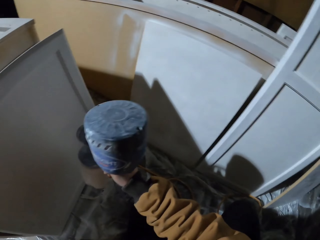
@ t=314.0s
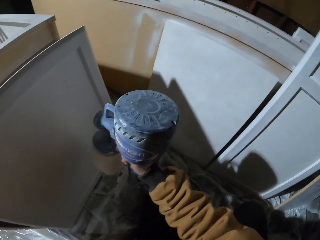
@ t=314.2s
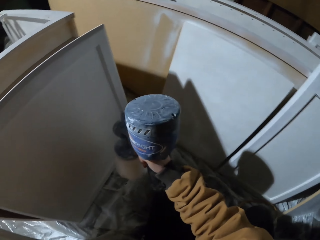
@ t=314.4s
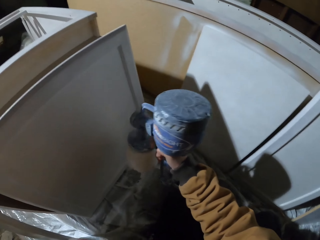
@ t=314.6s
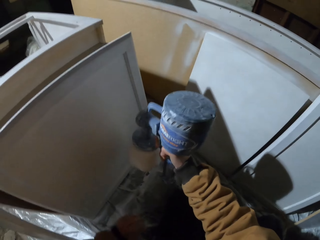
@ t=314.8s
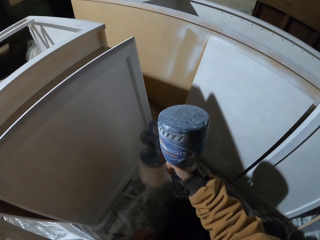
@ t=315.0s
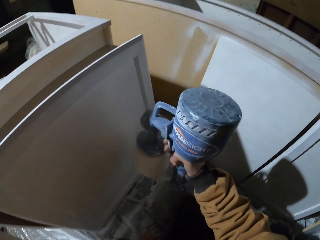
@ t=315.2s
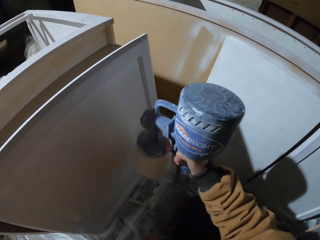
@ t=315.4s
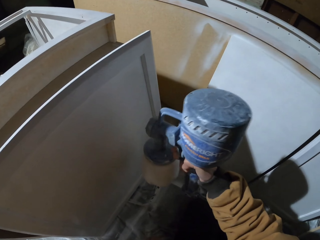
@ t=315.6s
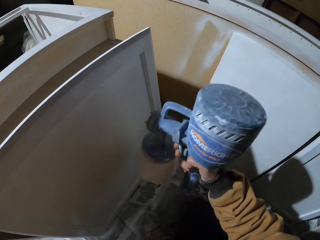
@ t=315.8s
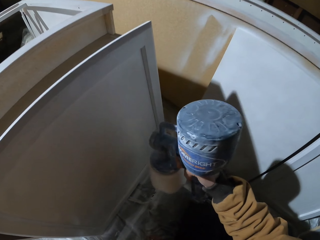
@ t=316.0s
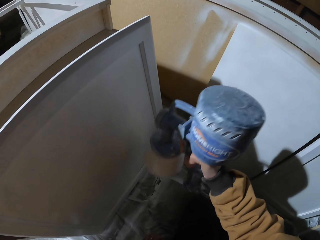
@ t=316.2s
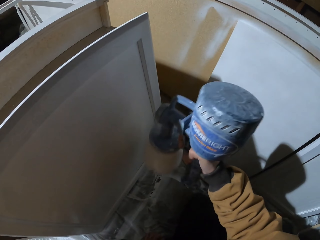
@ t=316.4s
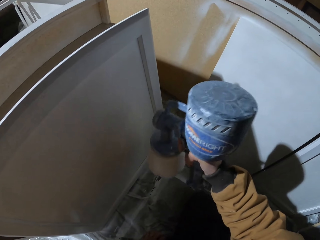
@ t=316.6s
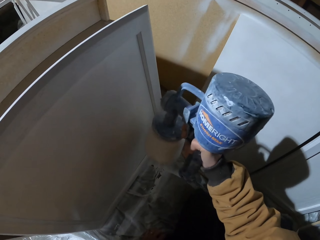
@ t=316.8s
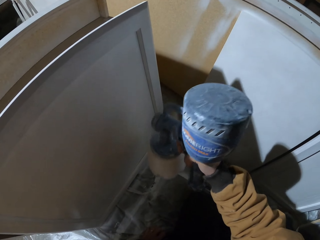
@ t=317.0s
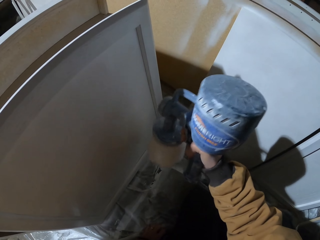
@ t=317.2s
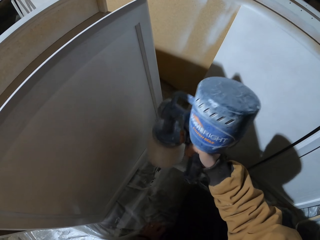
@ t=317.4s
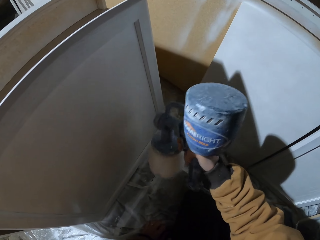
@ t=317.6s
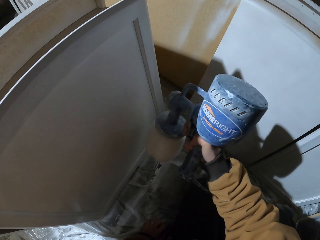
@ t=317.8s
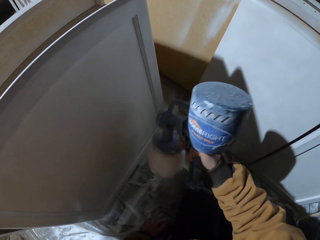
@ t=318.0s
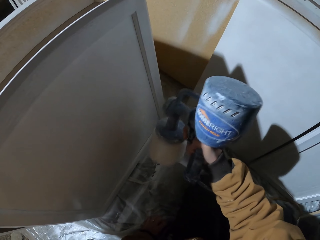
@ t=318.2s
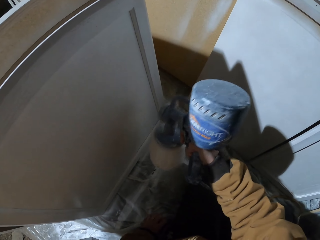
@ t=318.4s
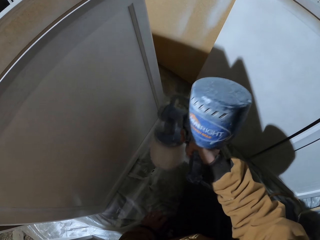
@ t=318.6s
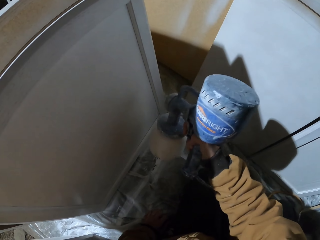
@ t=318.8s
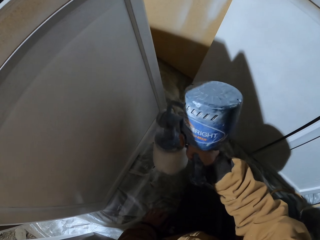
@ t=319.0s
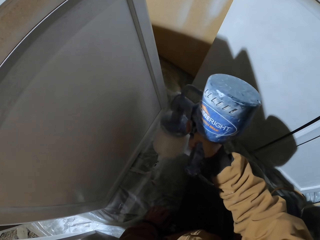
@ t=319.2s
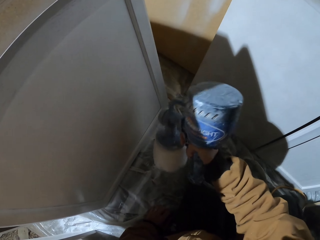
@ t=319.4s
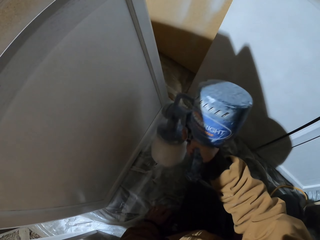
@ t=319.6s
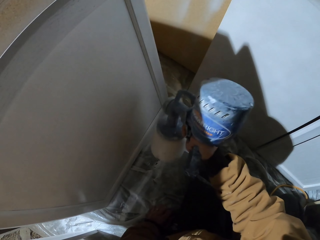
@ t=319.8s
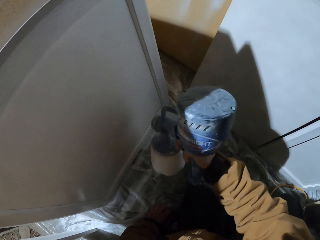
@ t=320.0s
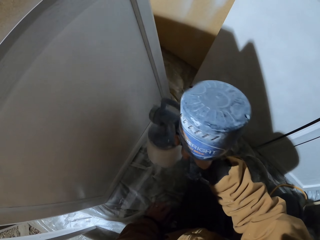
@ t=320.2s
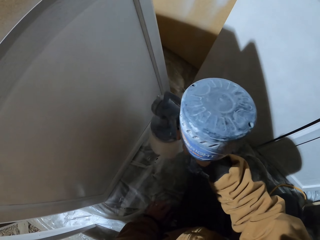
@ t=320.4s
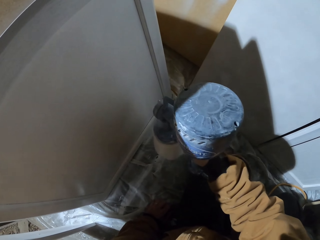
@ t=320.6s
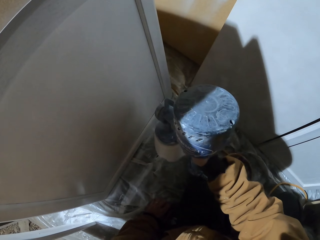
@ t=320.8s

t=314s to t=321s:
The camera wearer sprays paint on the wood furniture with a sprayer gun.
